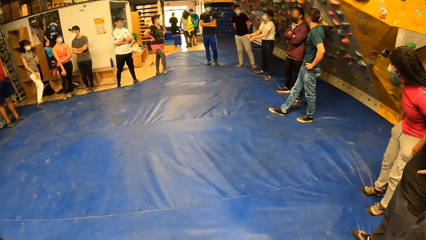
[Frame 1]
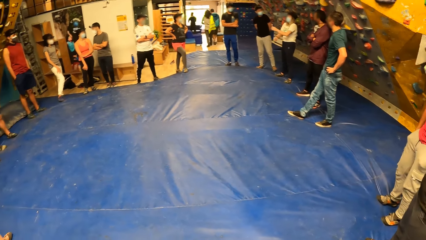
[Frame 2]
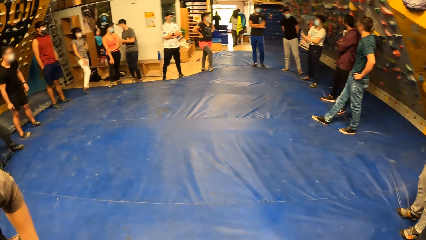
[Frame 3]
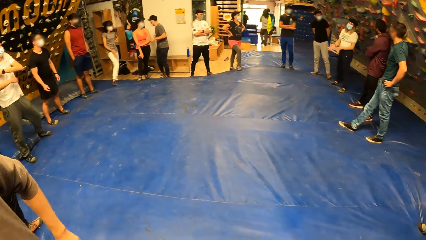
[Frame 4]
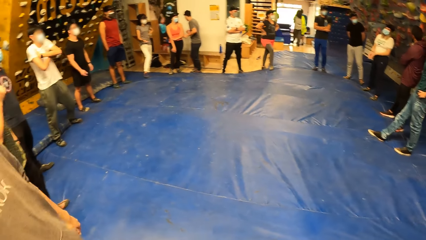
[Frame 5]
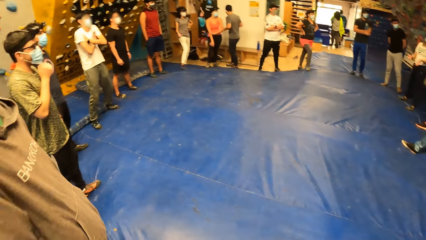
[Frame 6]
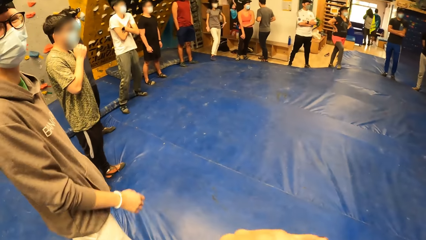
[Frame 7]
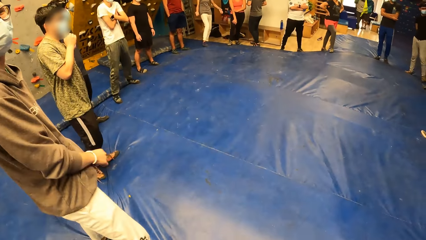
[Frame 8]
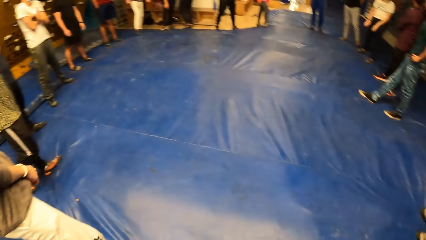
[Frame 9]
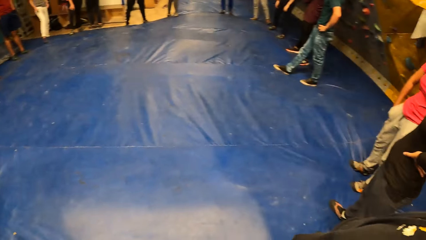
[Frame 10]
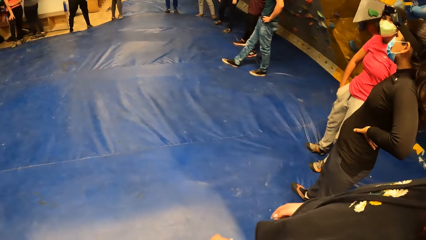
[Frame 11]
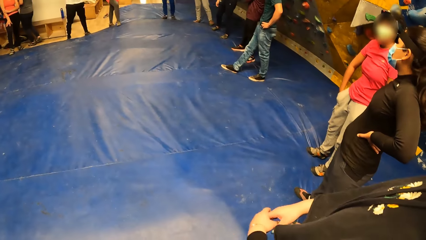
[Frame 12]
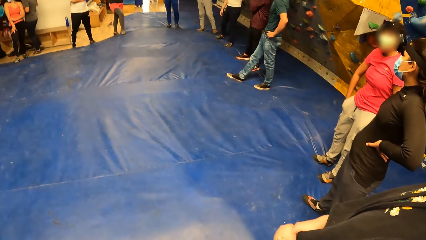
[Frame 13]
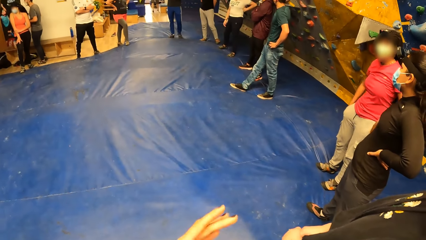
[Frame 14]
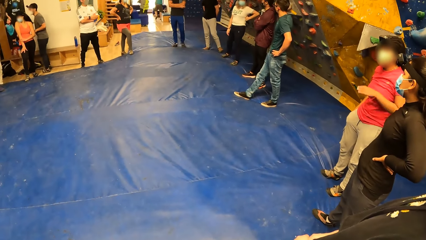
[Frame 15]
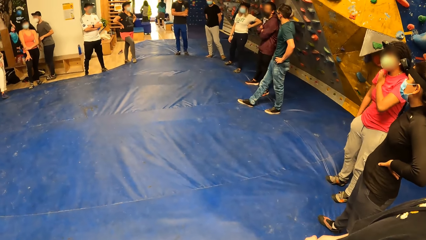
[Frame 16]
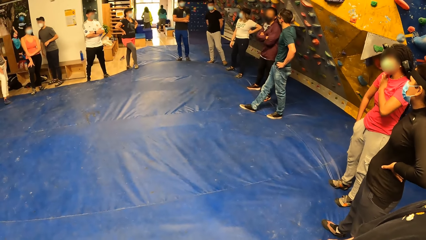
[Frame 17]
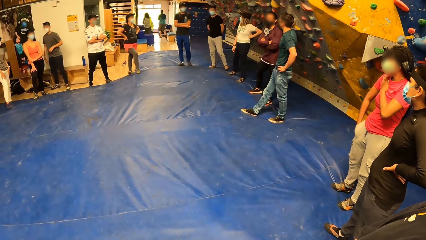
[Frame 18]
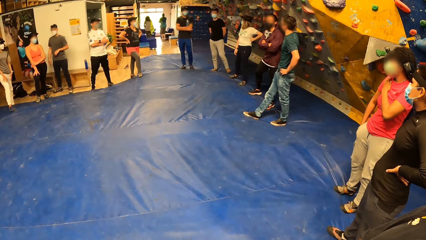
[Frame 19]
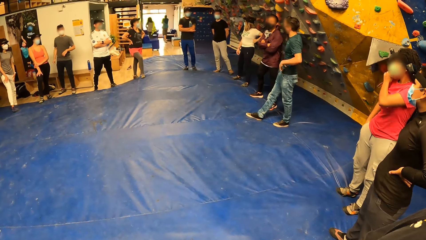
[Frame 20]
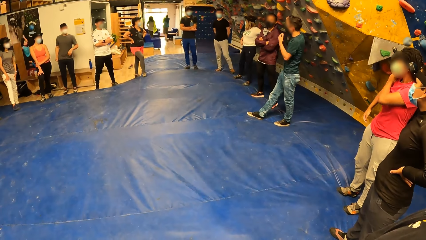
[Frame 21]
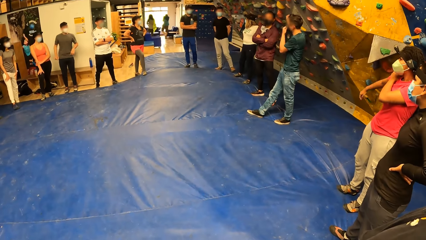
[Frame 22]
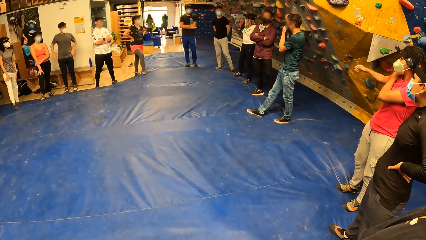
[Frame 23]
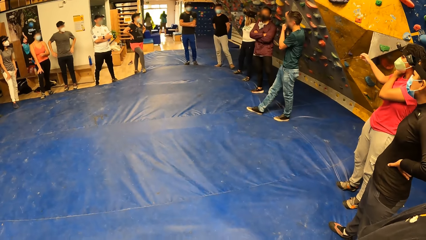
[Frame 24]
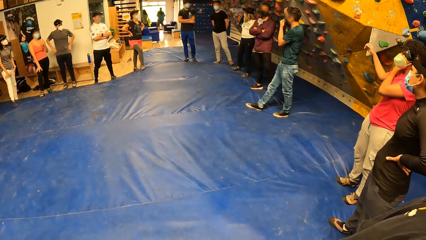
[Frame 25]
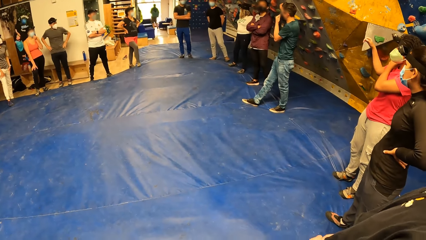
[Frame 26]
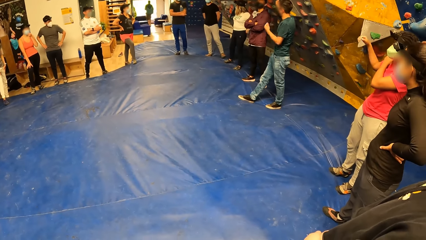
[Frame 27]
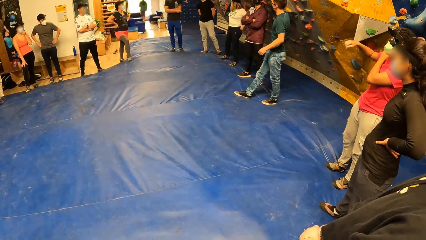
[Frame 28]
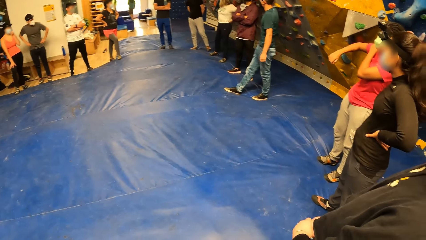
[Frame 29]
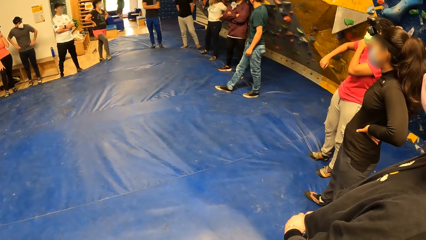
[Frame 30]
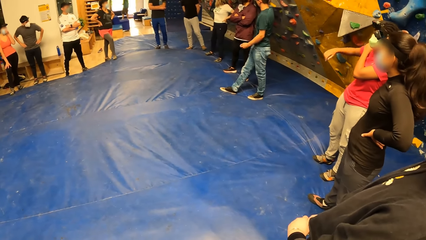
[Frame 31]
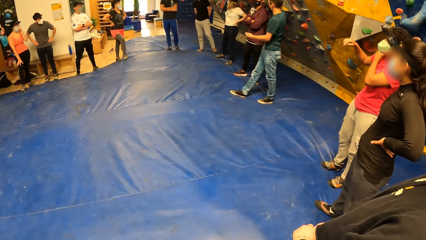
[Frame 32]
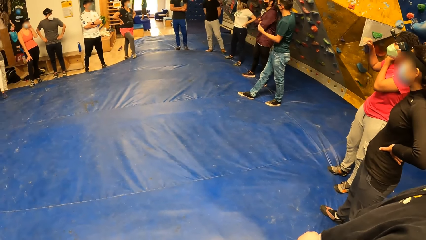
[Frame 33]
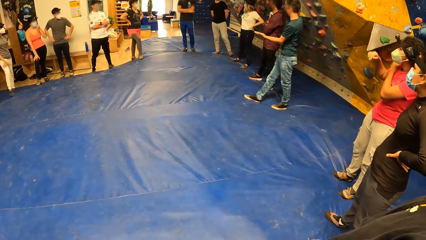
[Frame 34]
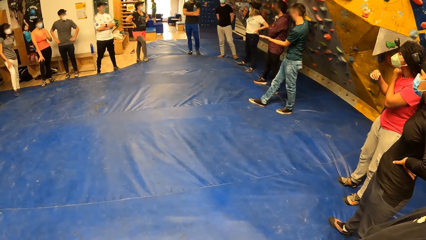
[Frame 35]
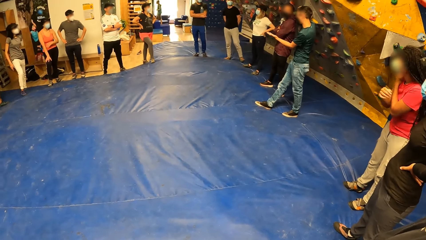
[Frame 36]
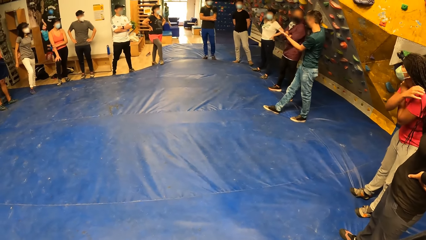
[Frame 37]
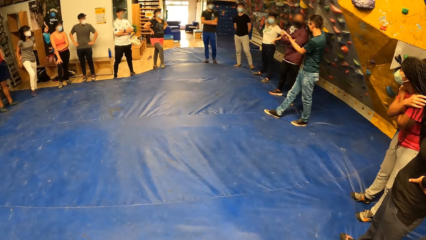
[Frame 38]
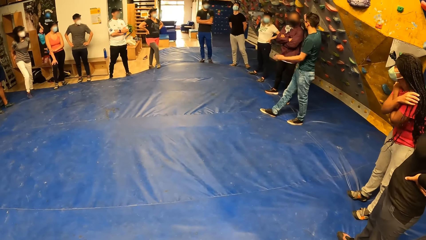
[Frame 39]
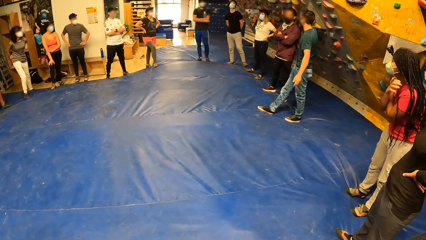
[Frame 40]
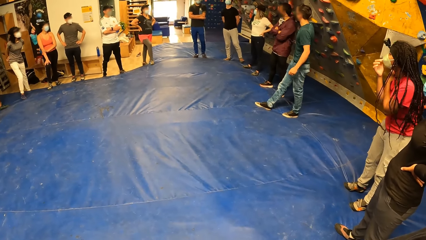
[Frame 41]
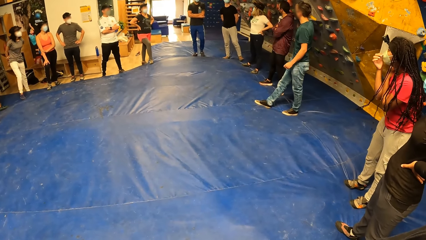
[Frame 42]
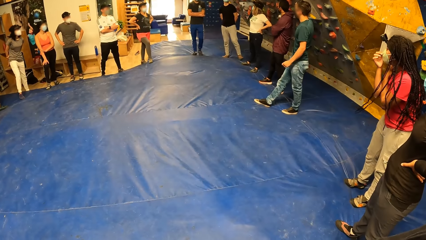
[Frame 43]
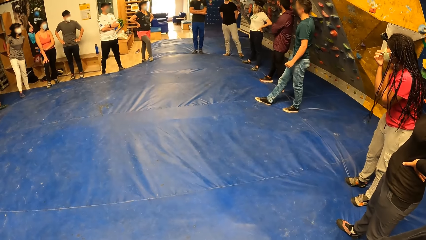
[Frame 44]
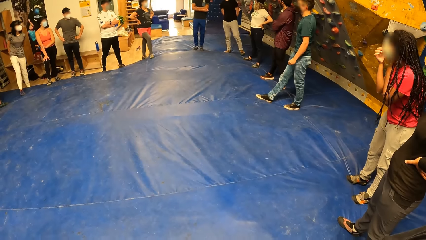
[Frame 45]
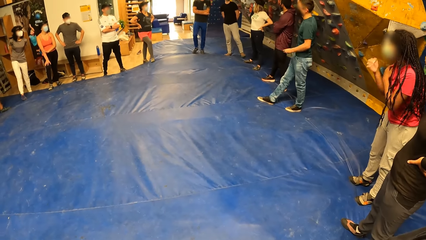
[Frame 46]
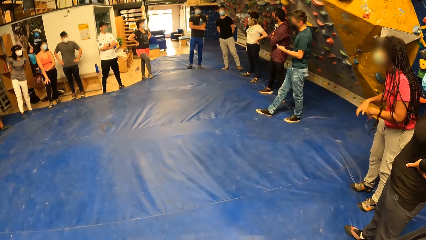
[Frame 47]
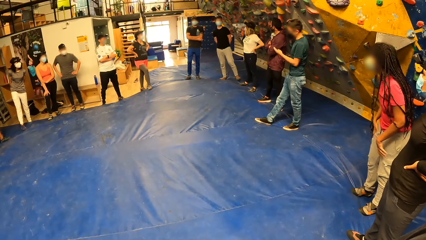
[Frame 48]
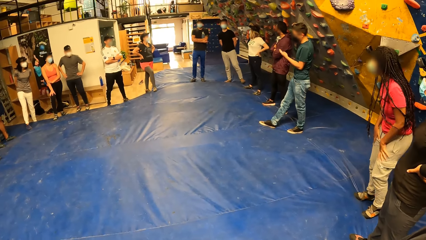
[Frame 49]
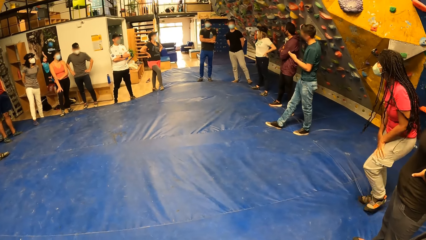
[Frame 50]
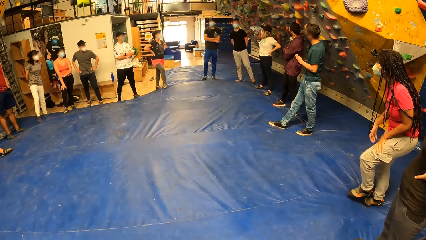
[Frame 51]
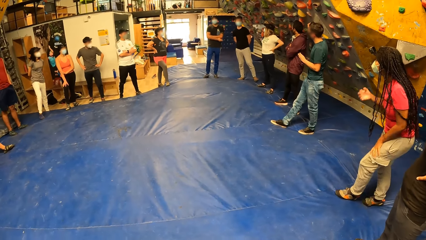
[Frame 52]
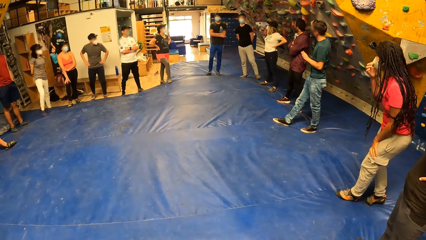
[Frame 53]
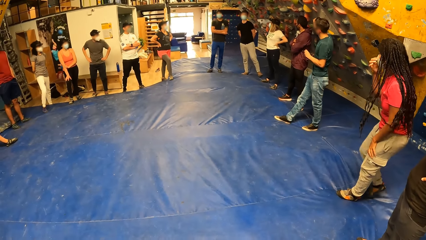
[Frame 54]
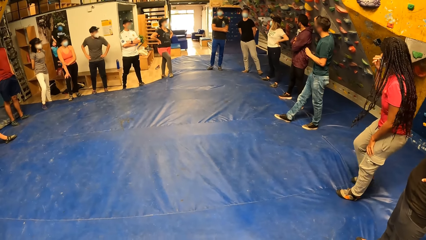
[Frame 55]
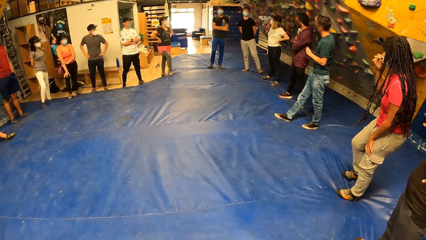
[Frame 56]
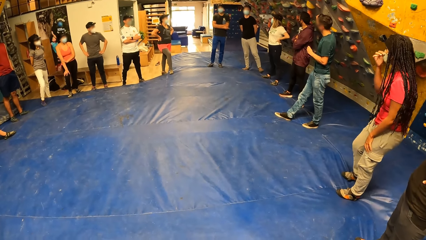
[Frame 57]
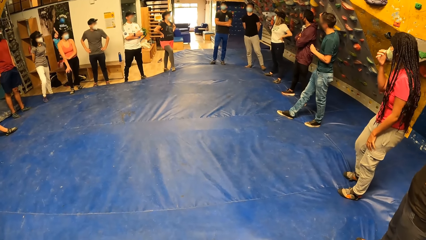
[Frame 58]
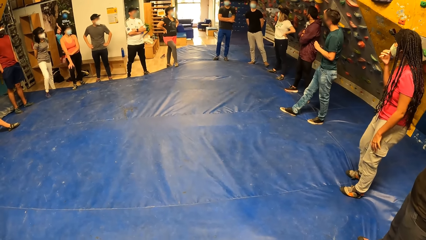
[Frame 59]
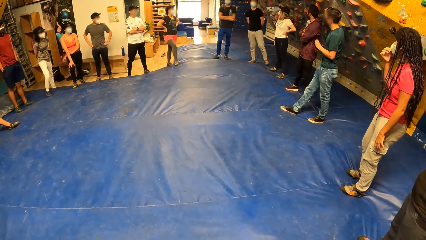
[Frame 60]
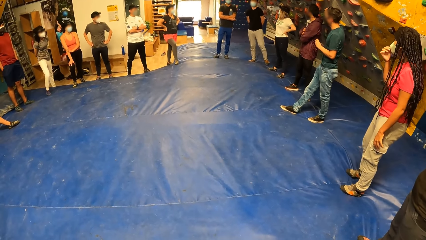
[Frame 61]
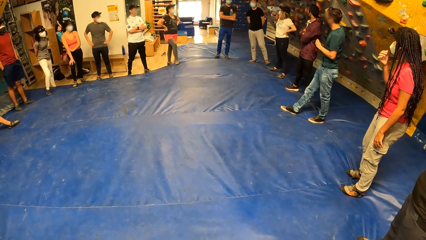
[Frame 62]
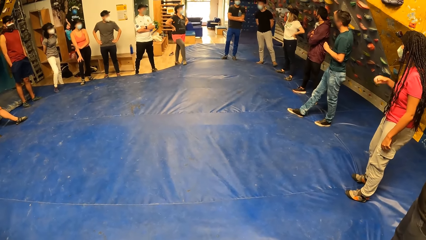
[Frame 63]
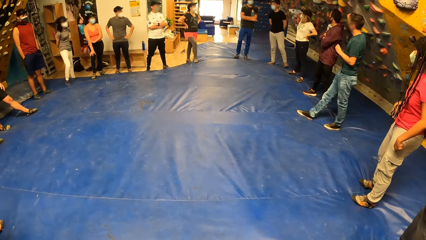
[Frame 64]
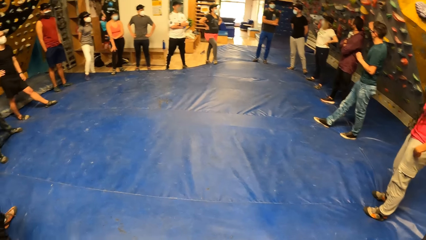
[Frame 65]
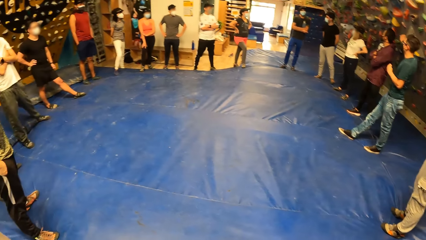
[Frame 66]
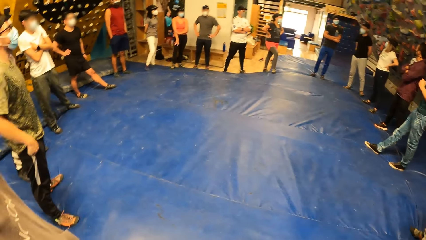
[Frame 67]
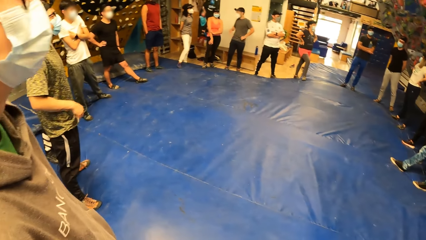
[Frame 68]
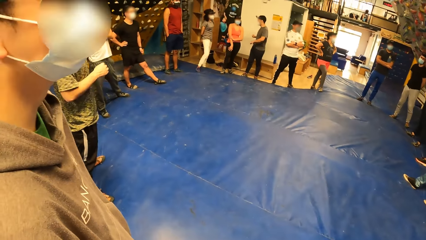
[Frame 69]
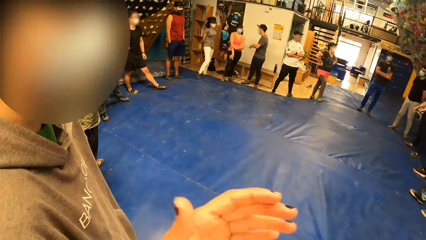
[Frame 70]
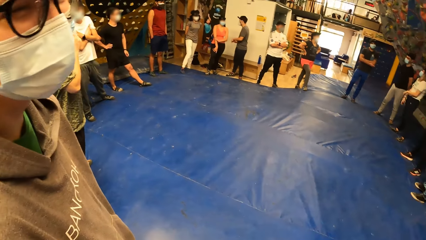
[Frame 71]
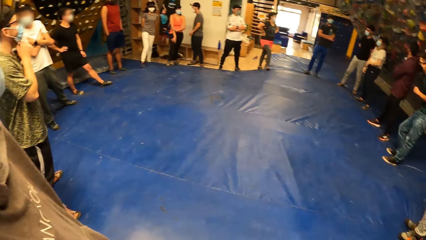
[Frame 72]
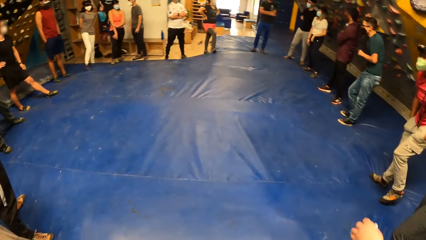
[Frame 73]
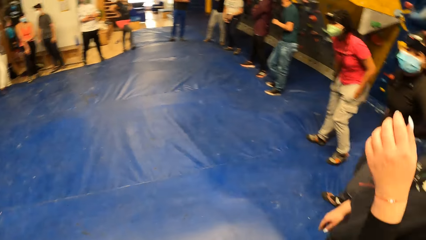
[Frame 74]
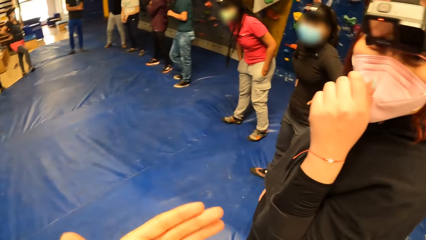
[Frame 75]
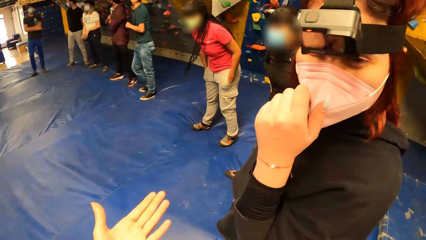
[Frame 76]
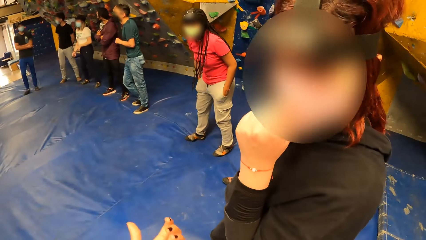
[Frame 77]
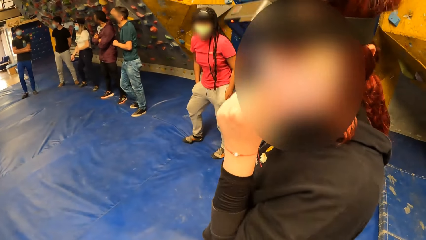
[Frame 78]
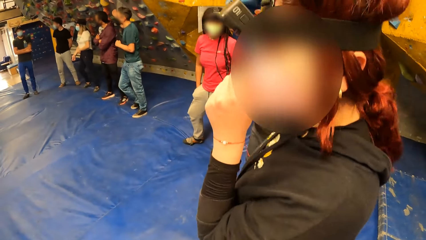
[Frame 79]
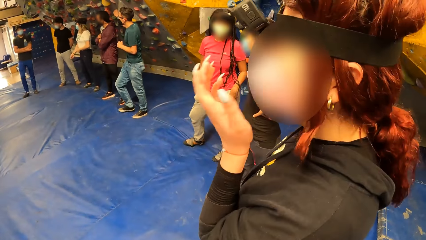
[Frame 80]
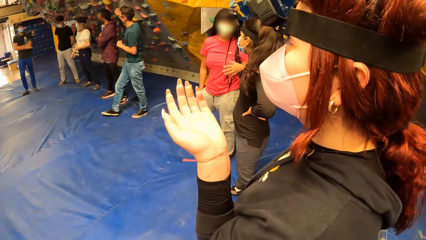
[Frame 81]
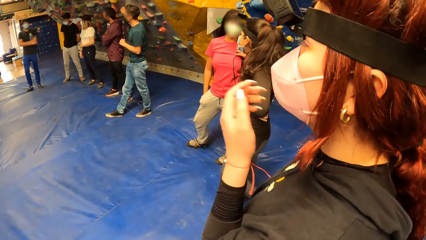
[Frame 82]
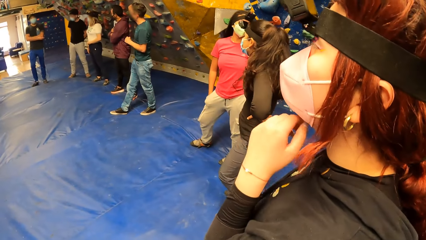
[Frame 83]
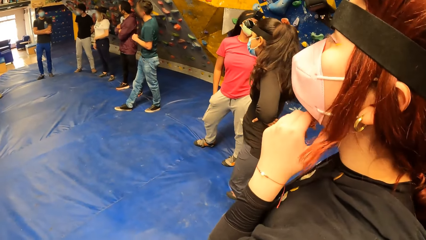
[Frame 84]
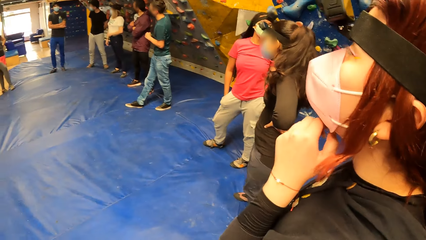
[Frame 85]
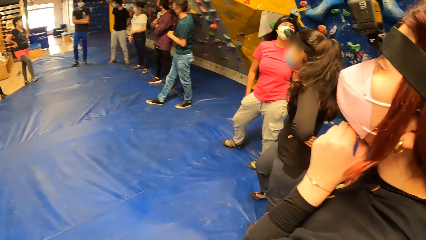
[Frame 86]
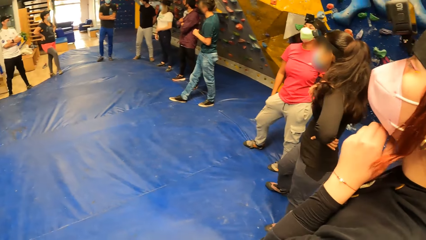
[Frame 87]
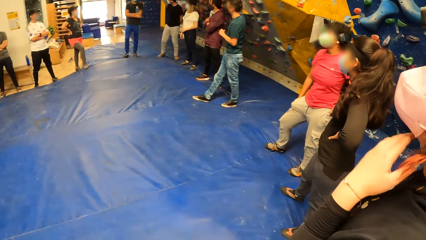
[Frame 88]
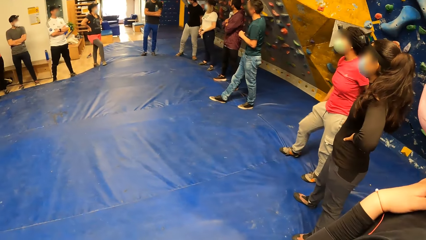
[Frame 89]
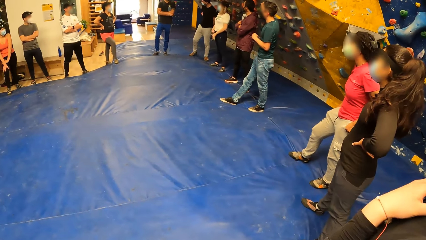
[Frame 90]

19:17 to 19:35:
The camera wearer turns around the activity room. The woman puts her hands together. The camera wearer stares at a man as he explains something with gestures. Another man touches his mouth with his right hand. A third man interacts with the camera wearer. Another woman touches her nose mask with her left hand. The camera wearer stretches her left hand towards the first woman. She looks at a lady. The first woman touches her chin with her left hand.
